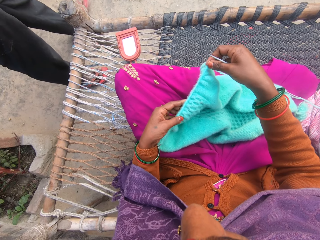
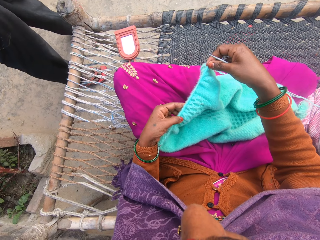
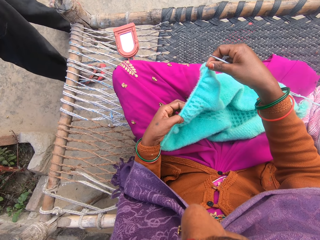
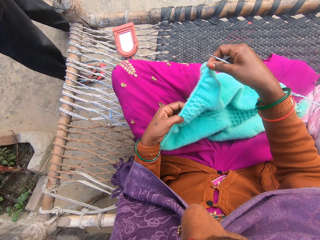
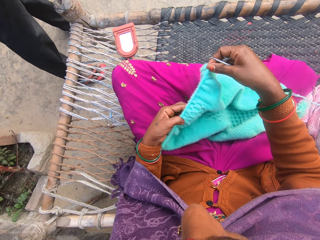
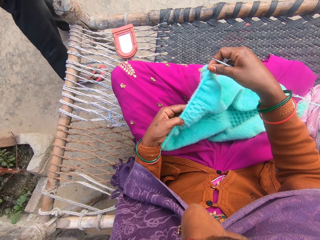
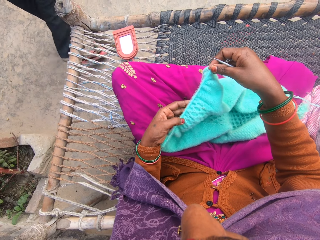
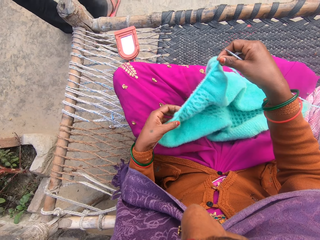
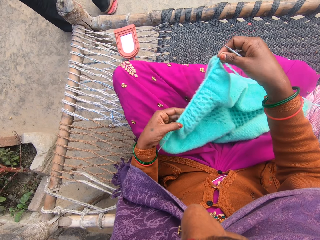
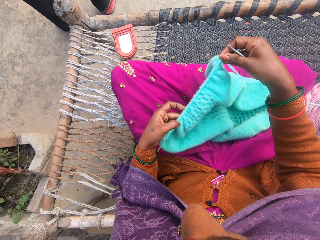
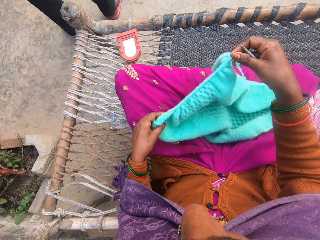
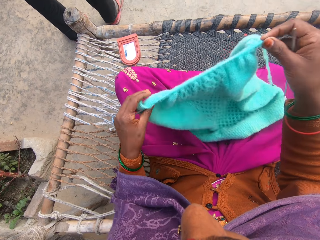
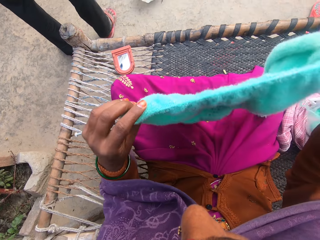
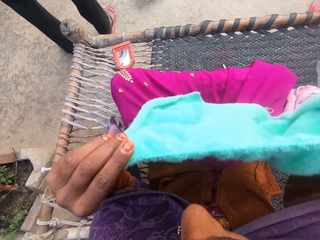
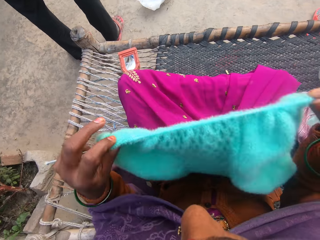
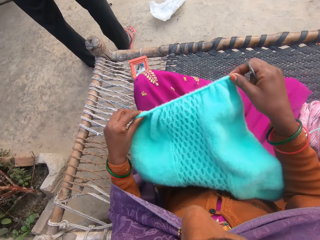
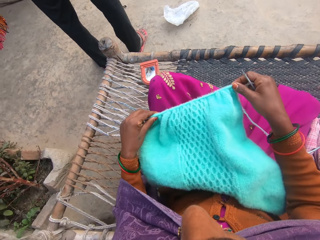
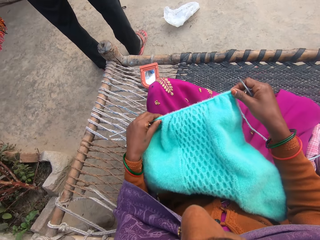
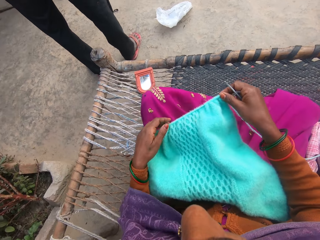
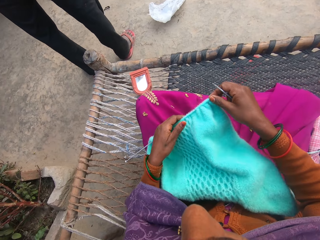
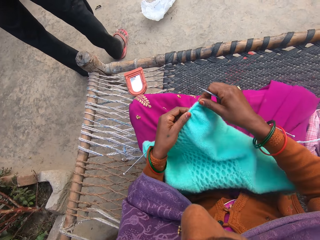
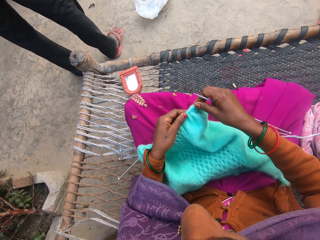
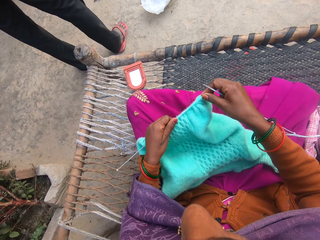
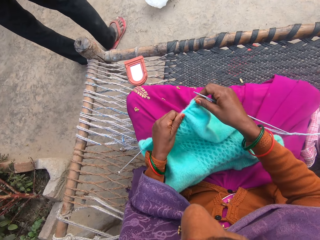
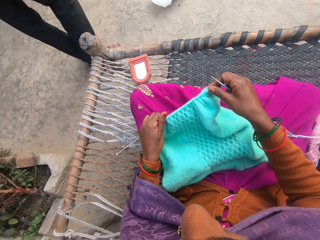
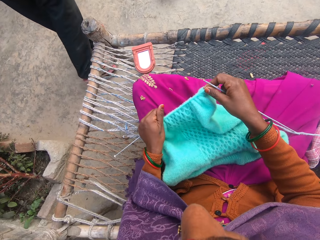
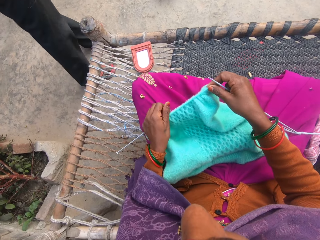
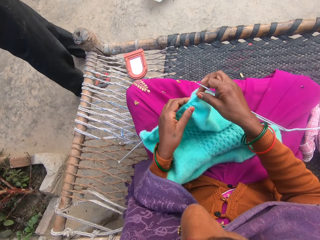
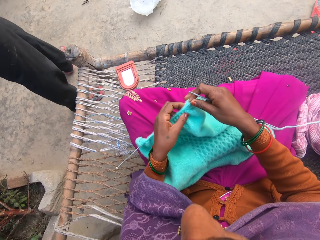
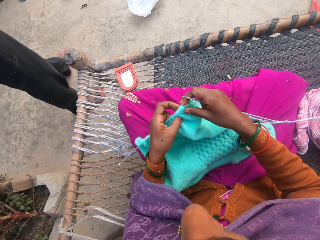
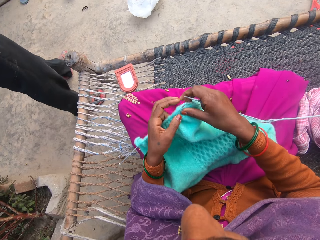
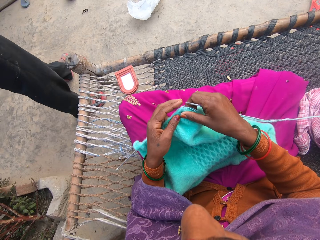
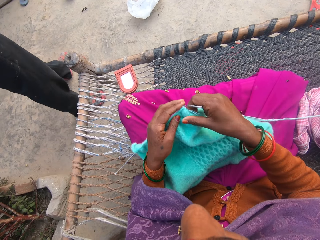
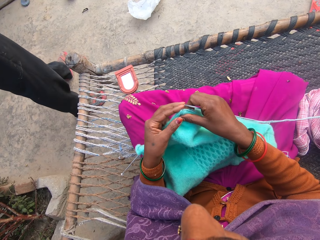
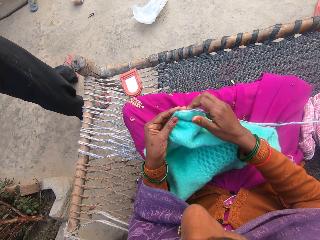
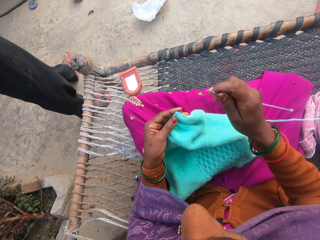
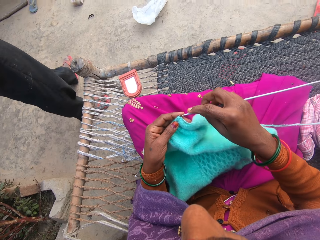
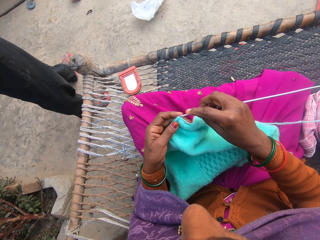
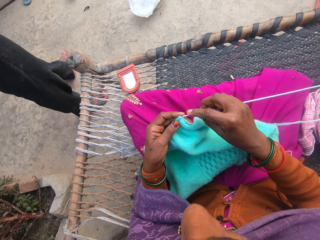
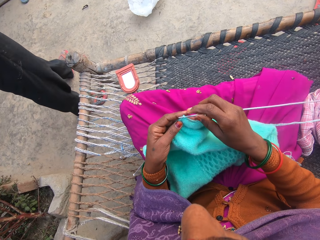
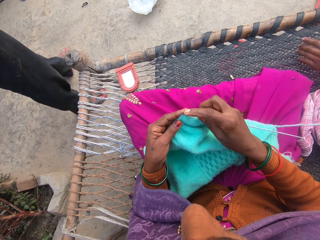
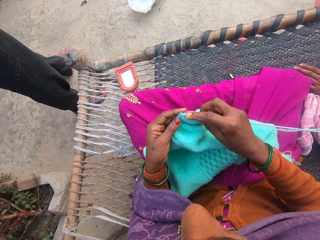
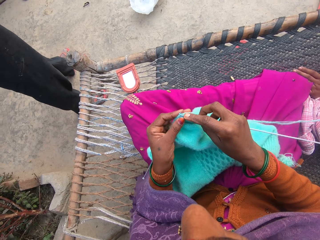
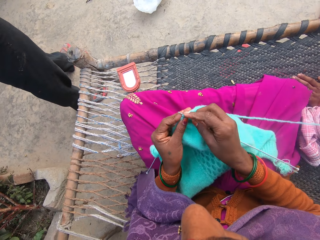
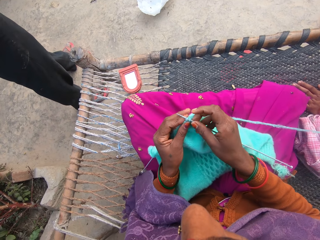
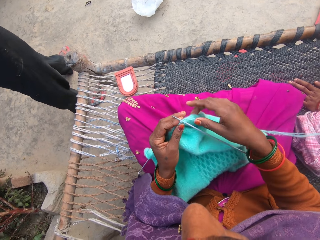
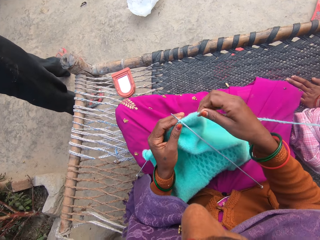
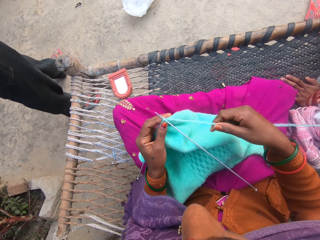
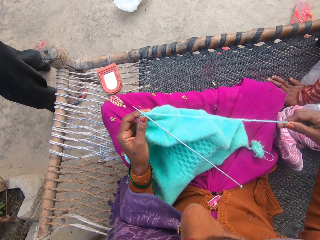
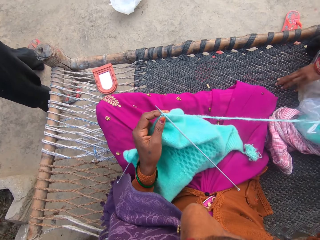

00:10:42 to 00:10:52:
A man steps forward. The camera wearer straightens the scarf. They straighten the thread.

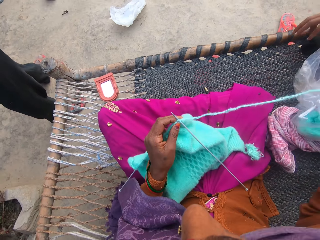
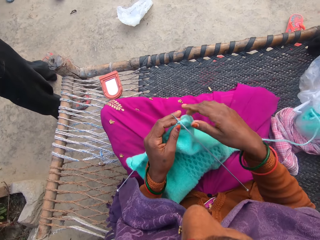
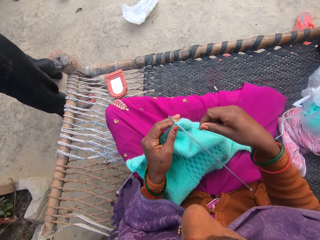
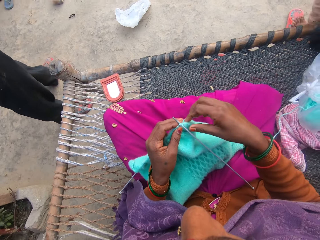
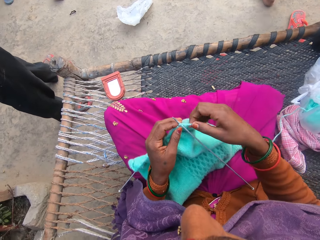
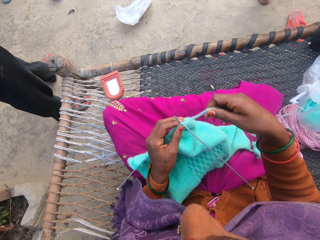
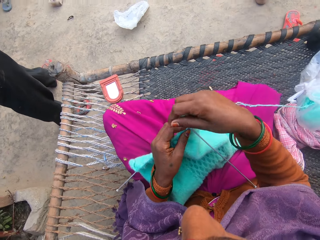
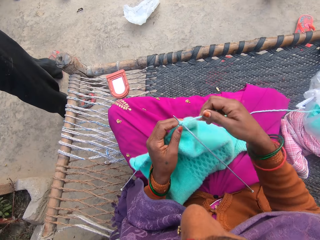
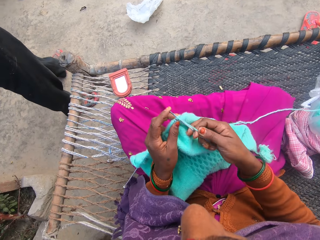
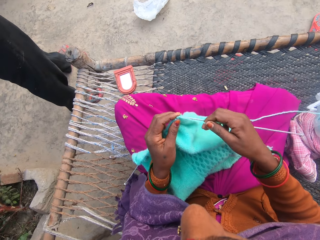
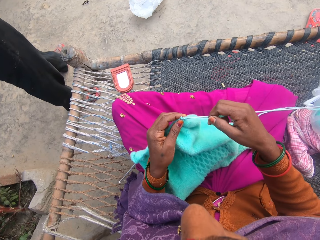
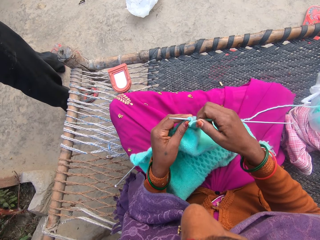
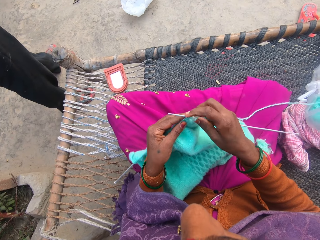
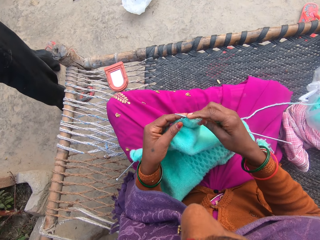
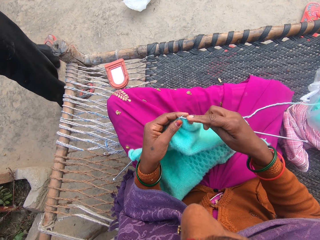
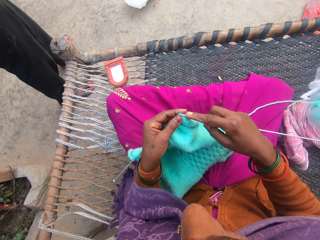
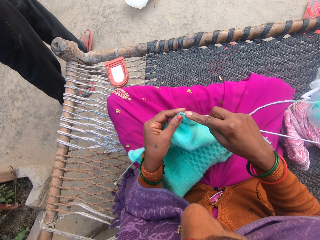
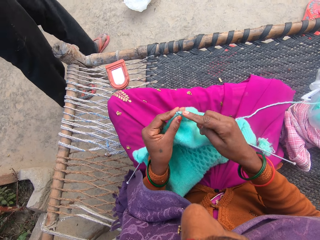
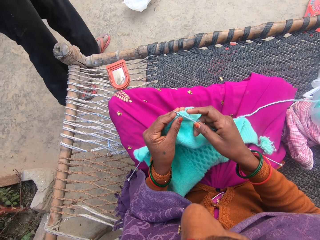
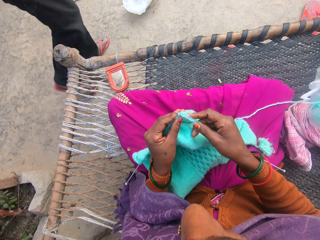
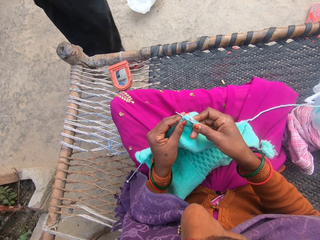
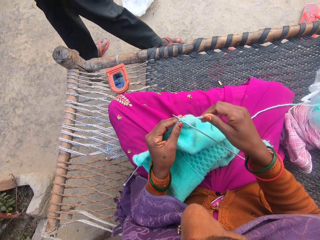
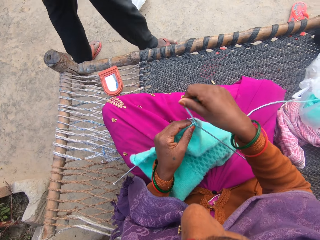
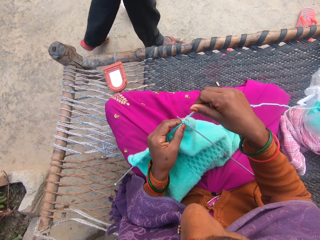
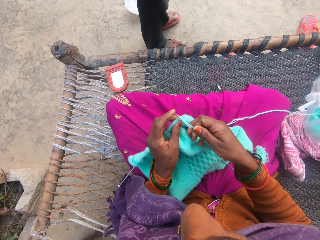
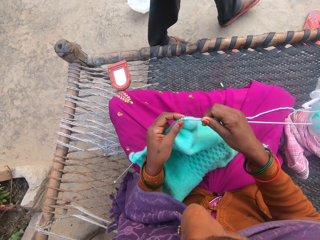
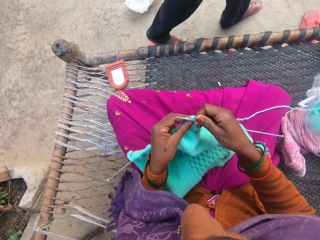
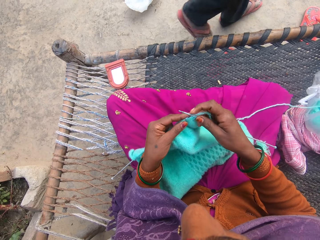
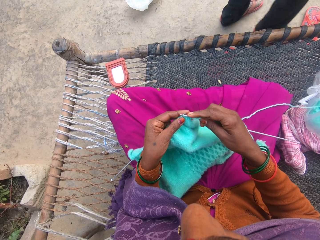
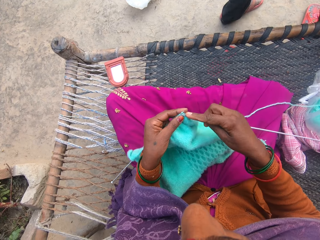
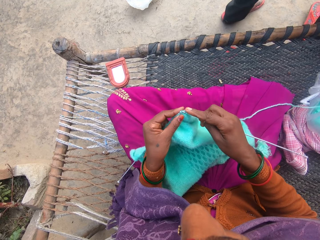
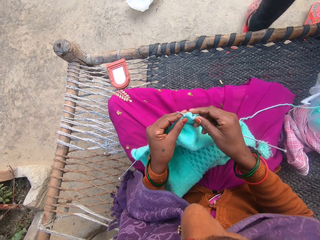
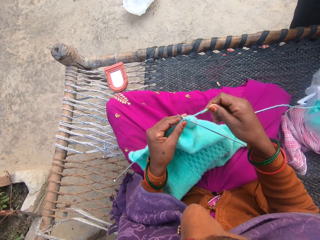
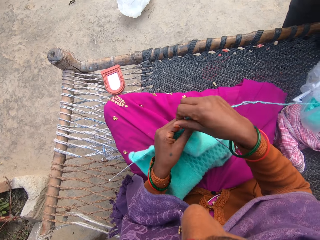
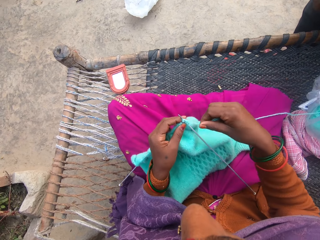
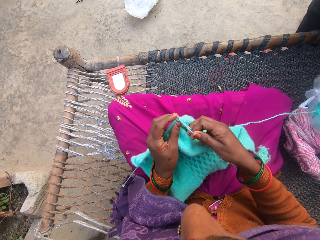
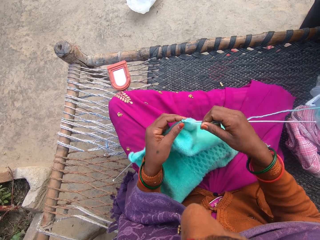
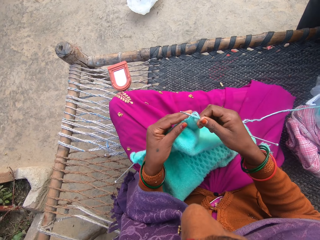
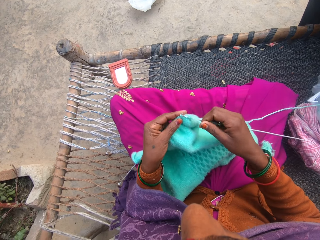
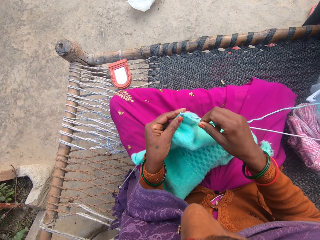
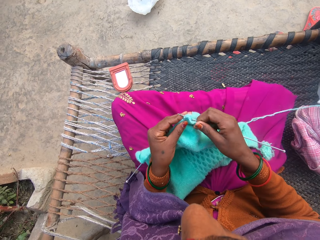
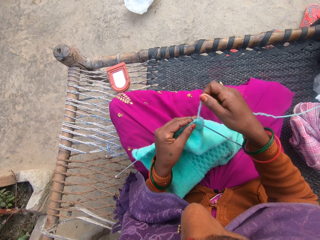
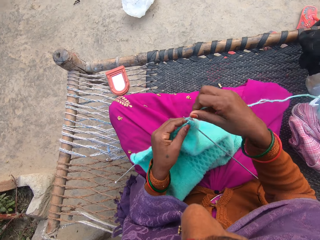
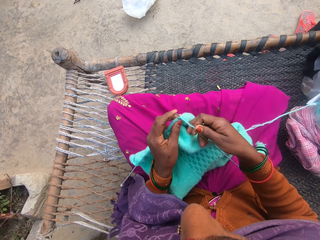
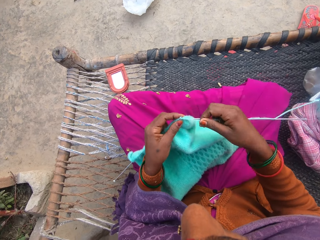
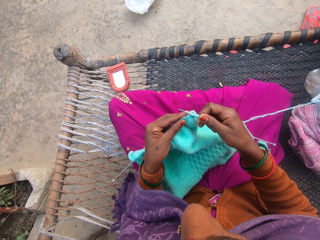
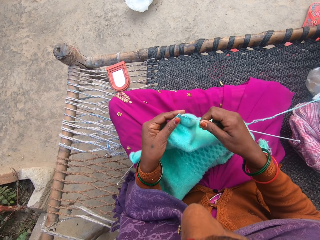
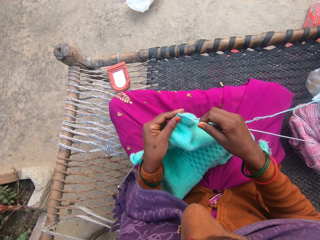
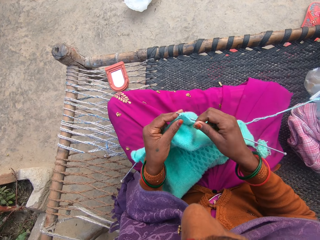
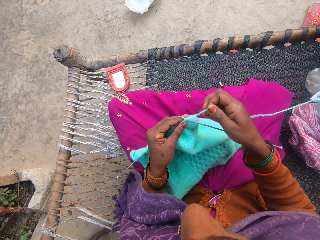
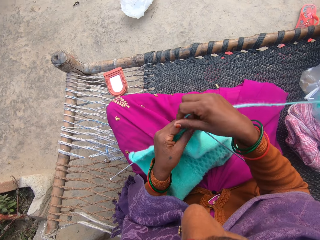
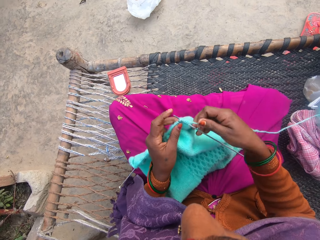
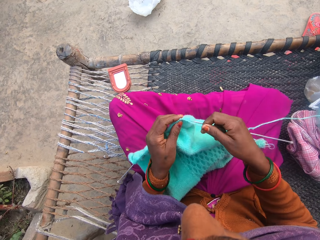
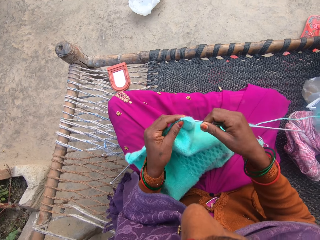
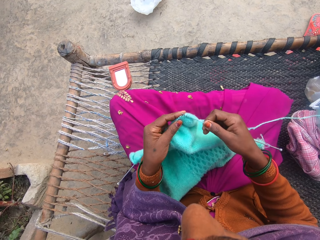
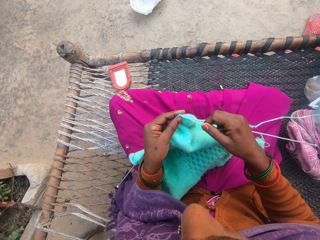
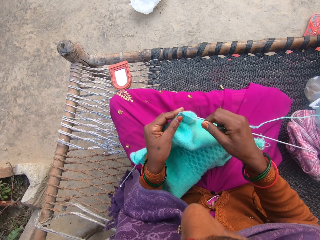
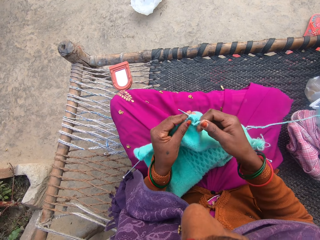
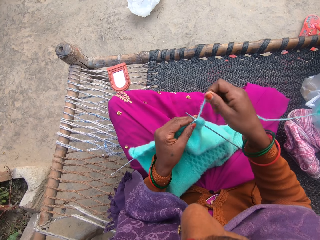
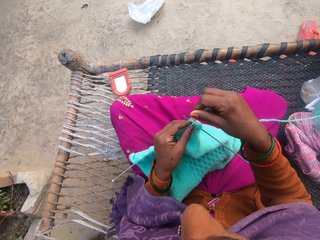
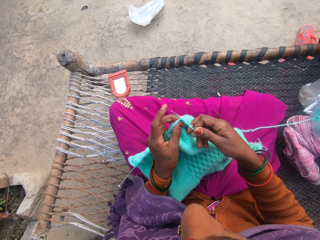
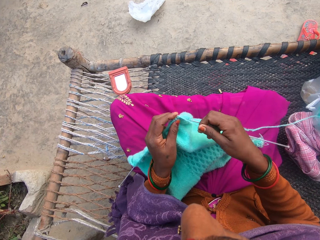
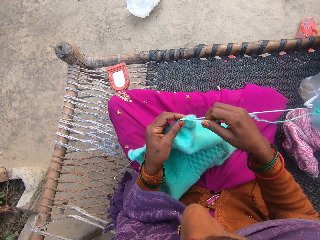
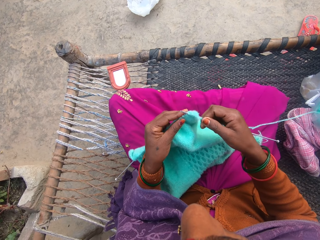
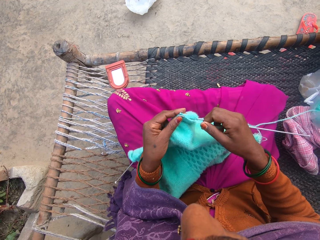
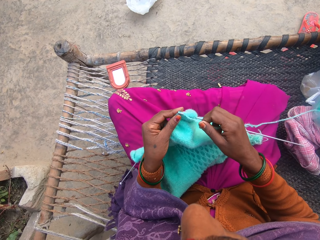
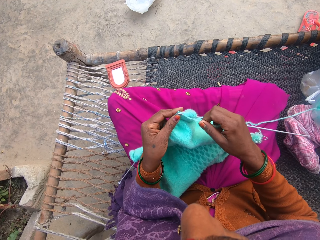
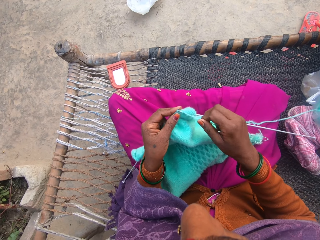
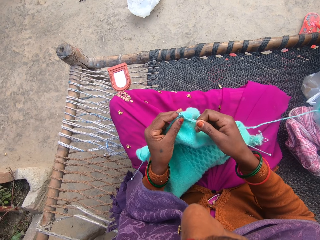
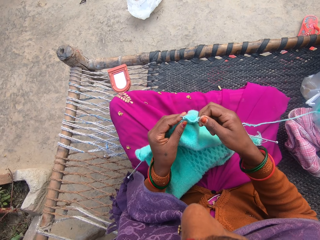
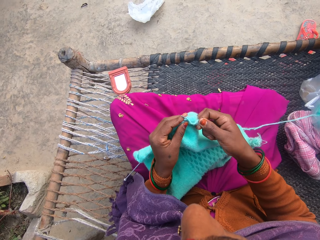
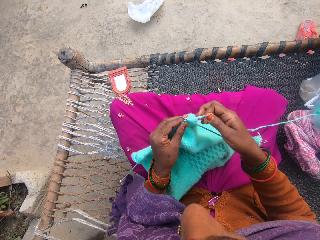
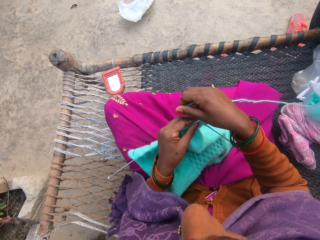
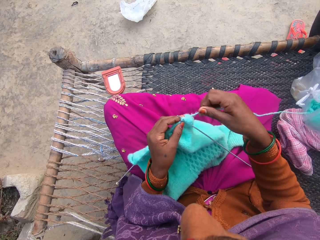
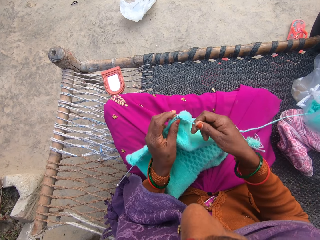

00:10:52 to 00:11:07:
The camera wearer knits the scarf. A lady steps forward. The camera wearer knits the scarf. A man steps forward. The camera wearer knits the scarf. The man sits on the cane chair.
